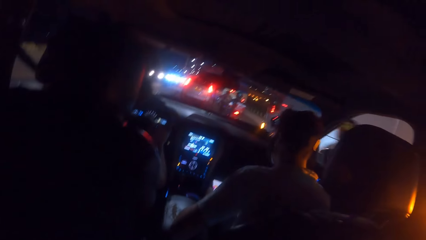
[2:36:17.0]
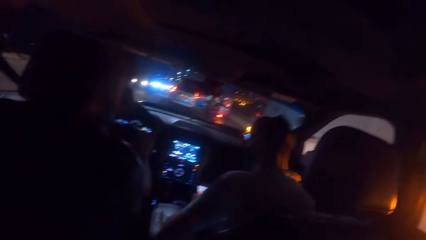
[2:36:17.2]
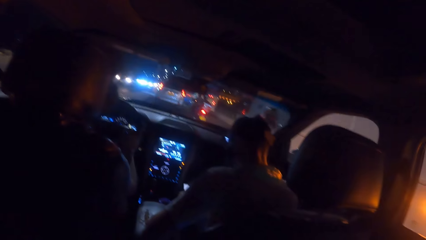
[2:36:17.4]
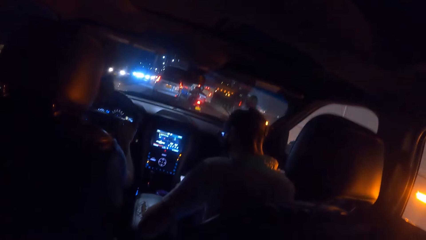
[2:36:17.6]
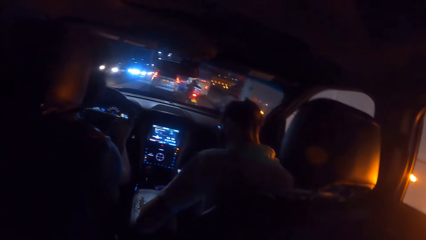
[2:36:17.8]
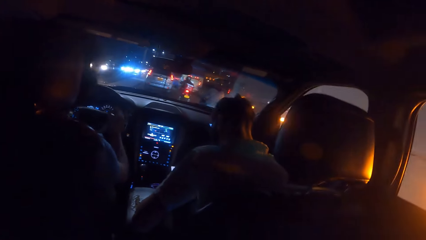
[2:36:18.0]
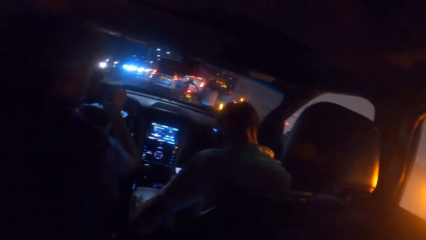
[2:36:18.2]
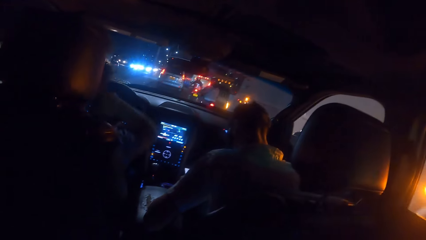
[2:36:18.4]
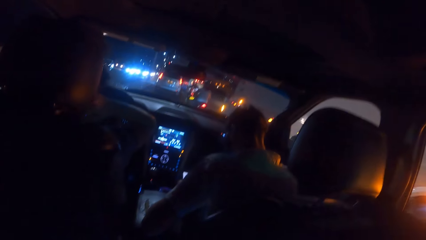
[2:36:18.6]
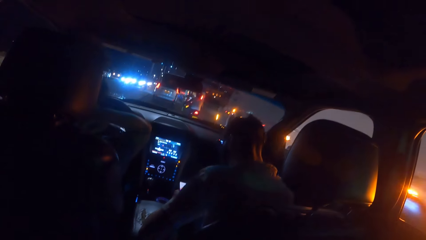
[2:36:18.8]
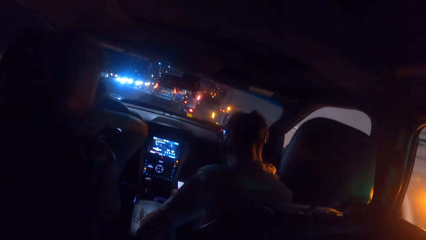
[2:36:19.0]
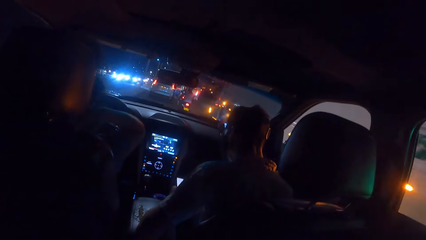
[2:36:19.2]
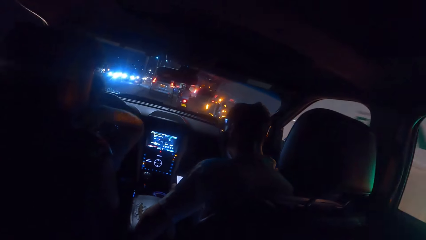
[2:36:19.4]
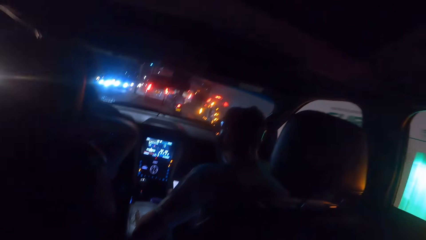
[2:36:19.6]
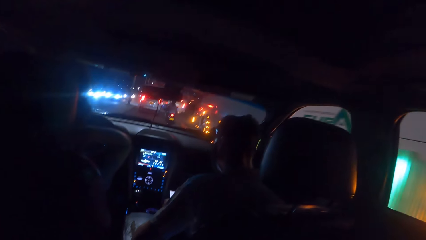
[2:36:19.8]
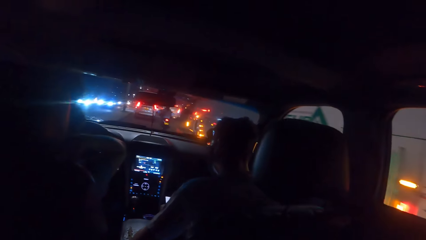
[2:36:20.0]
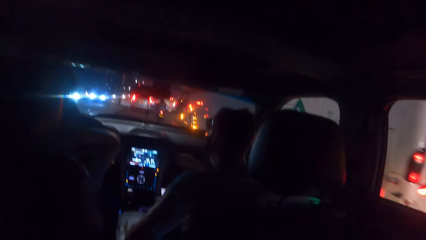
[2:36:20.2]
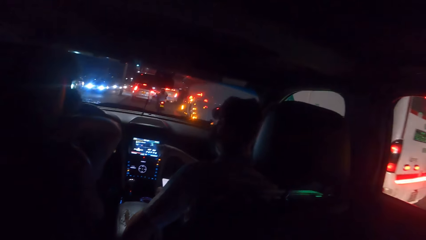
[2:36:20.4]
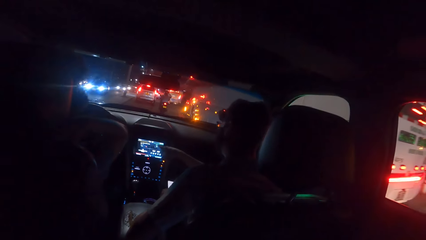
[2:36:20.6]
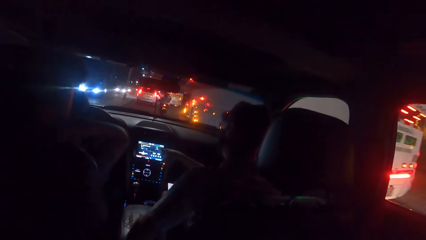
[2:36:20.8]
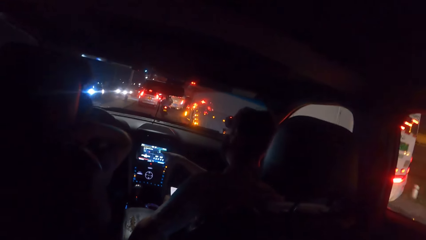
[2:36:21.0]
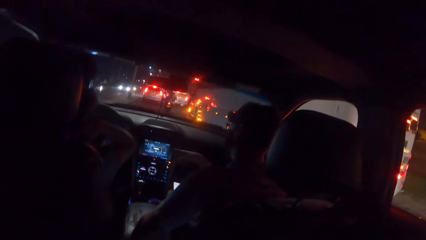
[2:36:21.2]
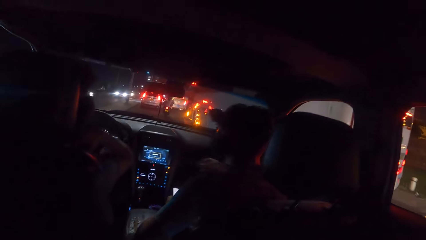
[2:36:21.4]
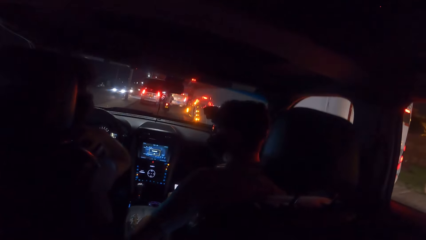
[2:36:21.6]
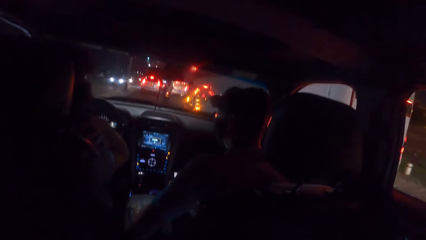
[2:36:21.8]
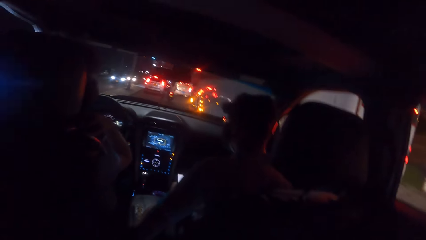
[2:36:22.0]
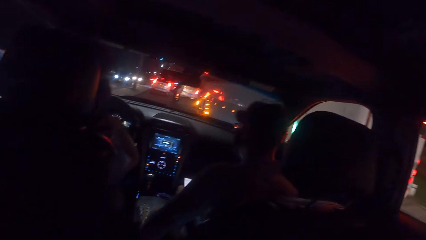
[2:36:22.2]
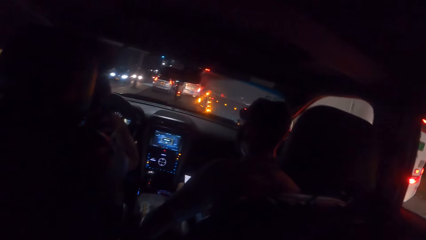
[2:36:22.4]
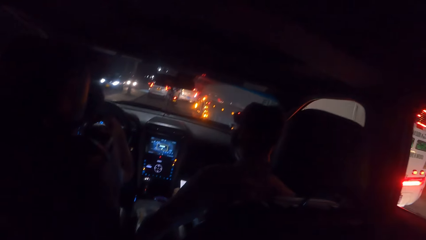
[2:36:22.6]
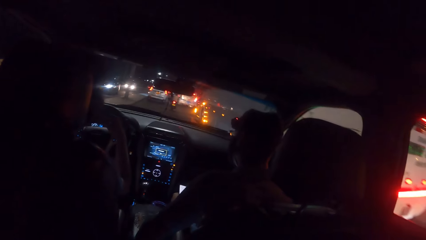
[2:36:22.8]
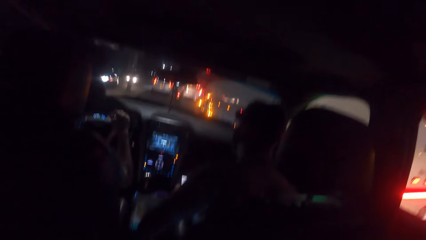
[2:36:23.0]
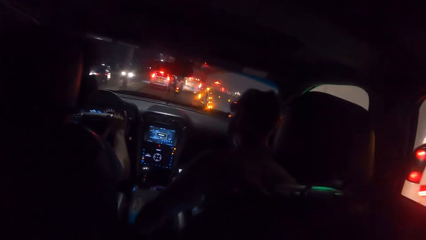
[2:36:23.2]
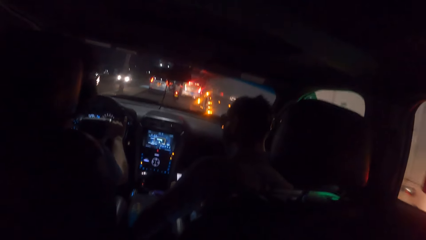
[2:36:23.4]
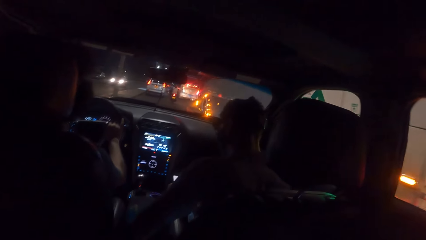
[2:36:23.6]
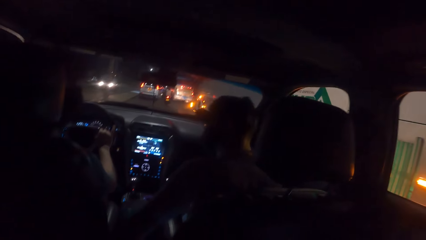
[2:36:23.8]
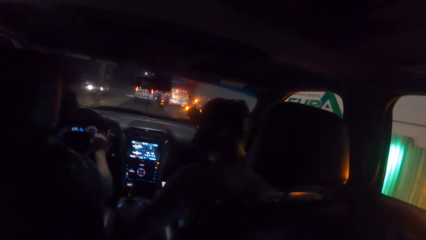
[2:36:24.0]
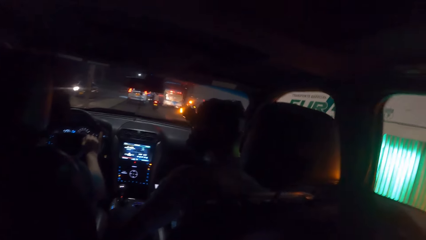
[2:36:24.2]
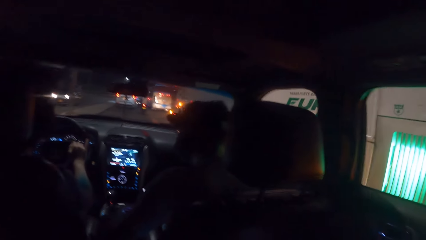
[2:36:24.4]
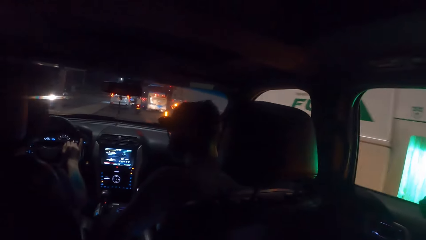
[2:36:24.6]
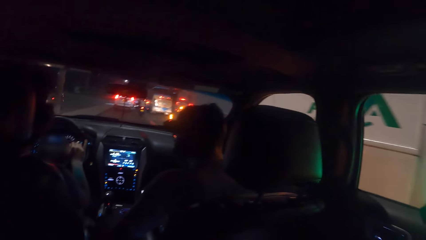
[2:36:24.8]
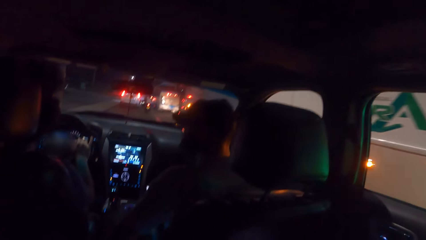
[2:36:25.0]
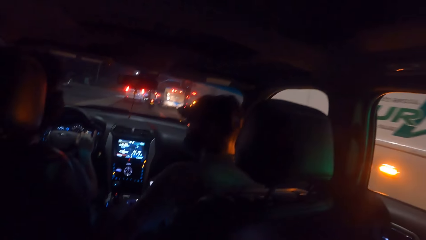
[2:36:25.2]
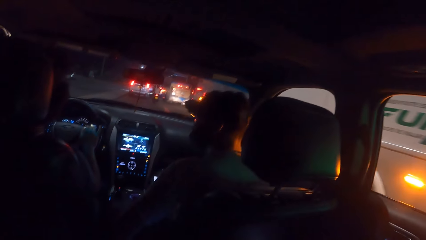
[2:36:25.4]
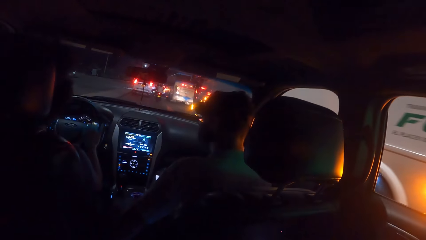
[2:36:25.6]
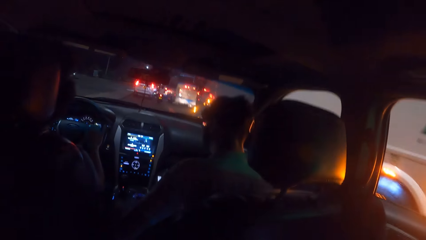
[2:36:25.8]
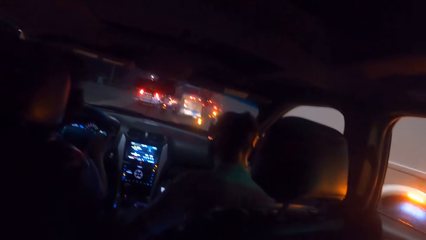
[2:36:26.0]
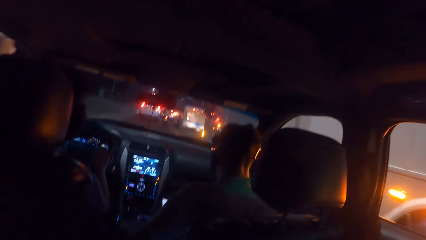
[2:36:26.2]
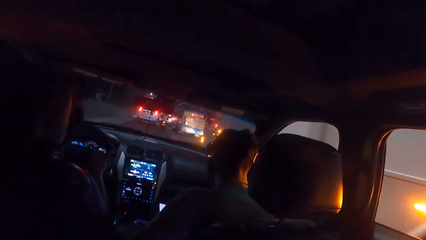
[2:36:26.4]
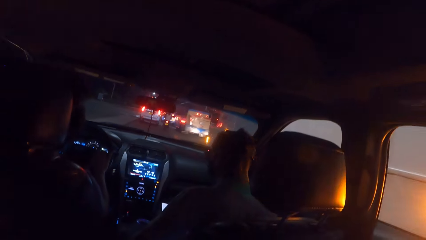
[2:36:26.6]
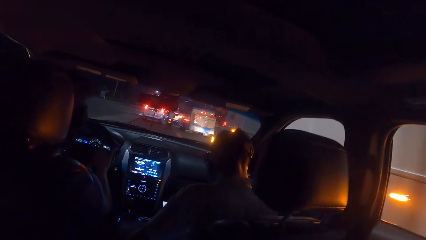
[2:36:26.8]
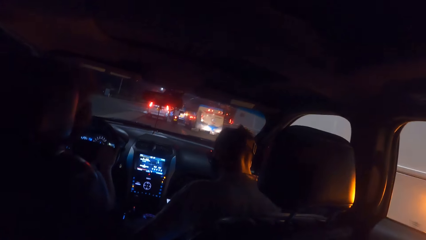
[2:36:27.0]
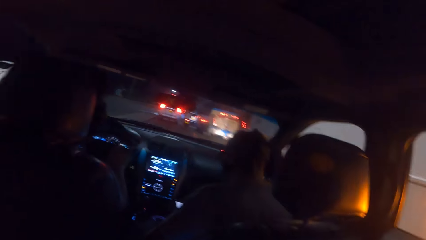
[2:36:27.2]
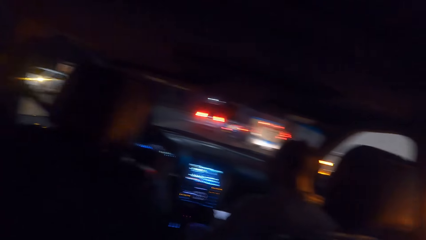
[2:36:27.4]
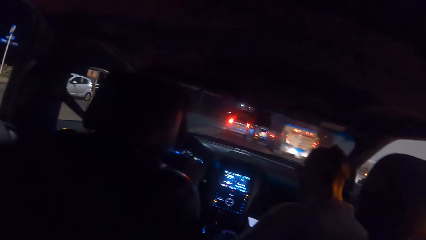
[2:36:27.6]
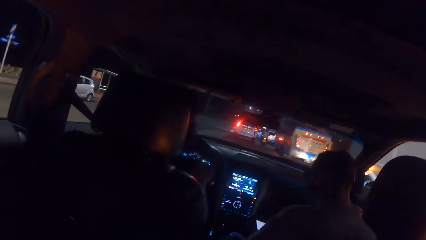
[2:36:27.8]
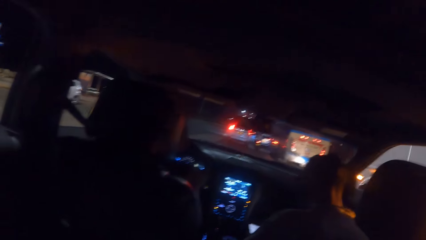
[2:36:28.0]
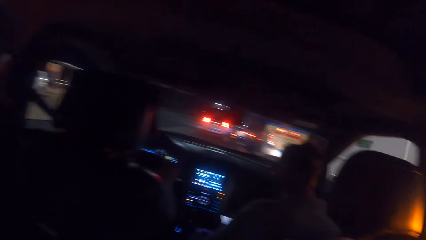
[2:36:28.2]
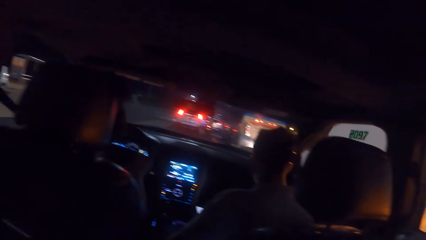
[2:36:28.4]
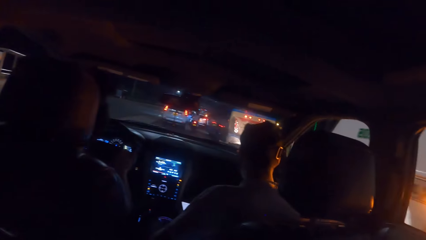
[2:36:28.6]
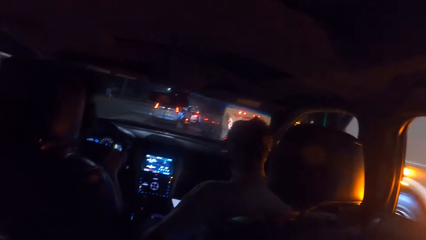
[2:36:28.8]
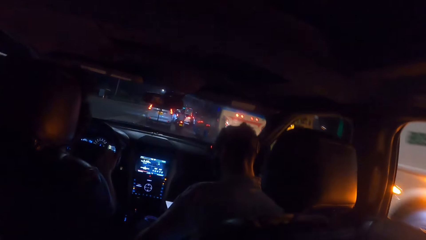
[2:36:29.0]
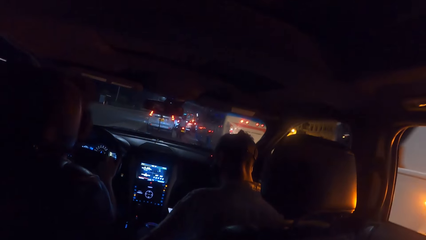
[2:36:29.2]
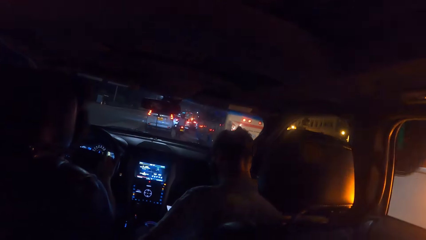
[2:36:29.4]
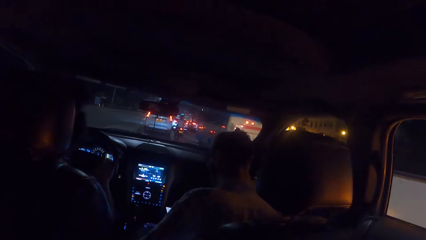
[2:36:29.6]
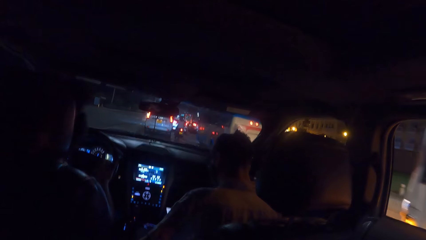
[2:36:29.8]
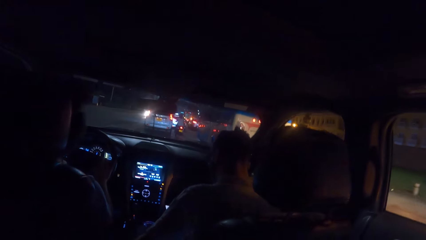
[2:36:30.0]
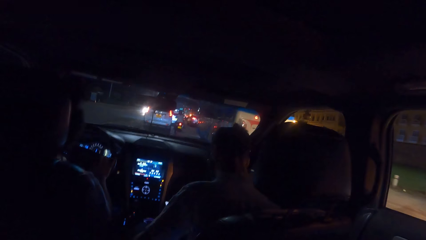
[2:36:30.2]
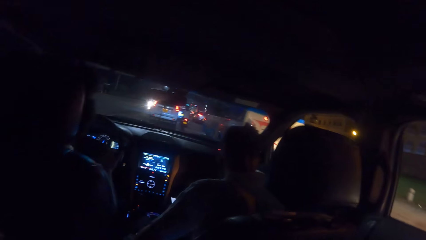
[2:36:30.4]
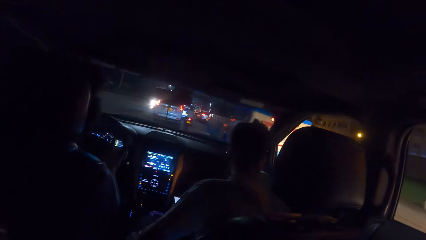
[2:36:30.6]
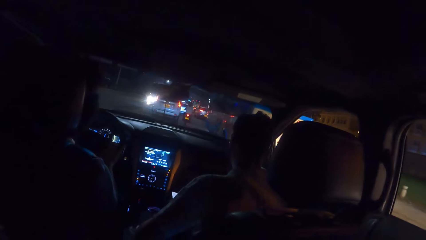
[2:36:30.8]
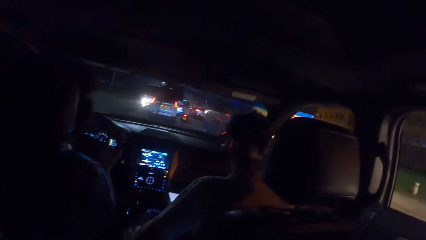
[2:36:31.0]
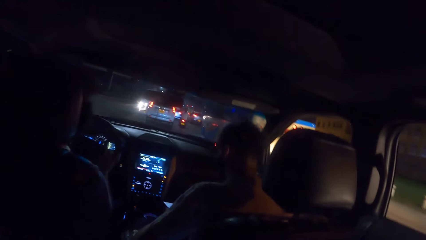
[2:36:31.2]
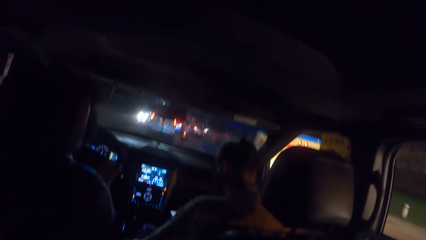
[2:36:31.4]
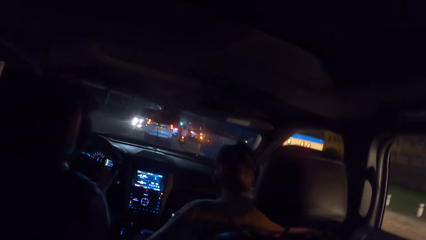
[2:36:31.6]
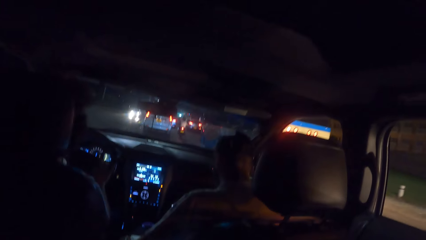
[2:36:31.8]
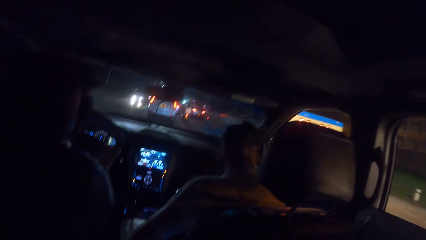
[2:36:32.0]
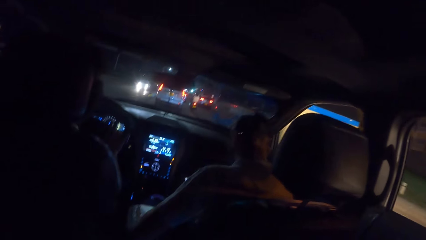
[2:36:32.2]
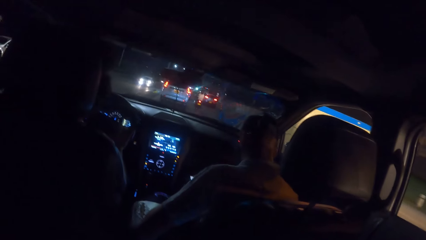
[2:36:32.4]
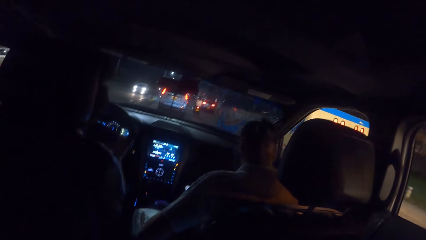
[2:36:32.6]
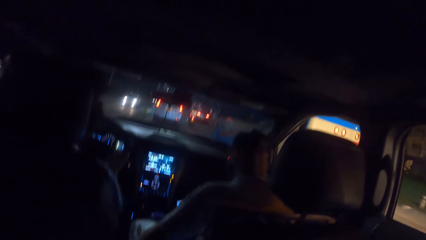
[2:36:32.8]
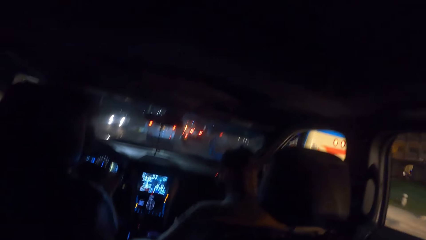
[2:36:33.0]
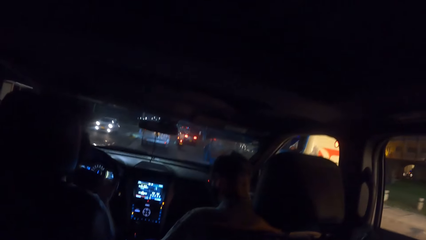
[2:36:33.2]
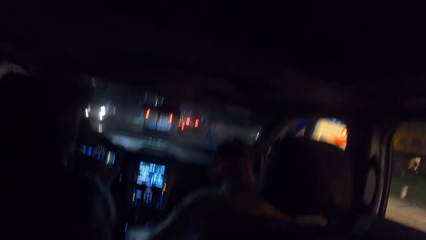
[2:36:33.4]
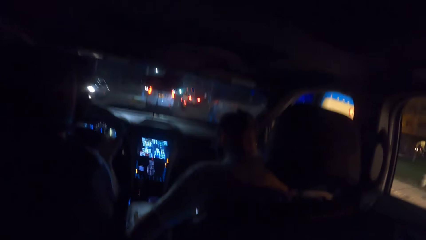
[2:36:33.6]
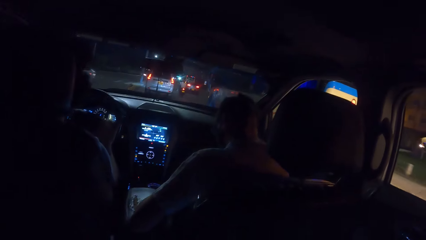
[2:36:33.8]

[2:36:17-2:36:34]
A man rides a bike on the road past the camera wearer with both hands. A person operates the phone. Another man touches his hair with his right hand. The camera wearer raises a hand. A third man touches an infotainment screen on a dashboard of the car with his right hand. The person points on the dashboard. The second man places his right hand on the steering wheel of the car and drives the car on the road with his right hand on the steering wheel. The third man interacts with the second man. The camera wearer lowers the phone. They drive the car.
